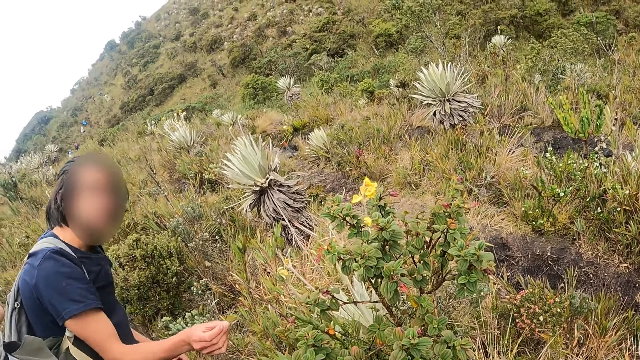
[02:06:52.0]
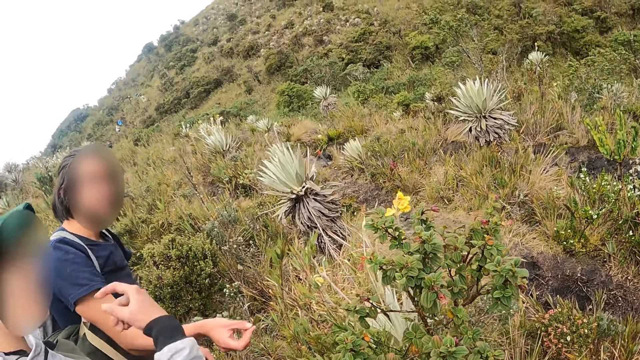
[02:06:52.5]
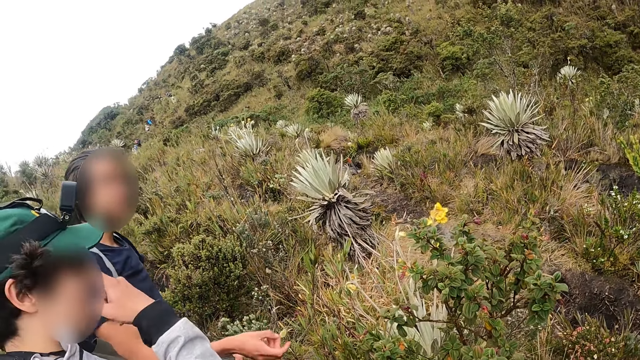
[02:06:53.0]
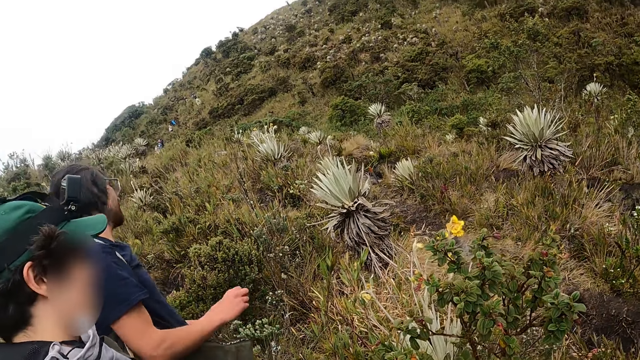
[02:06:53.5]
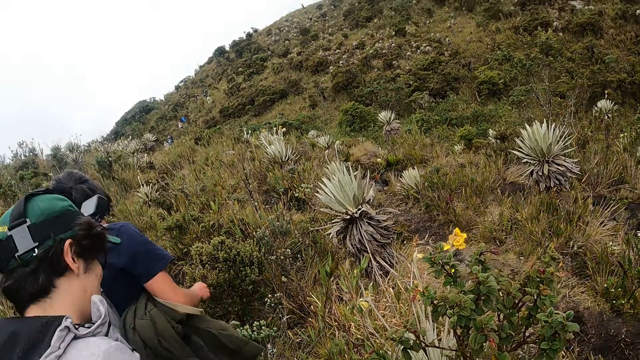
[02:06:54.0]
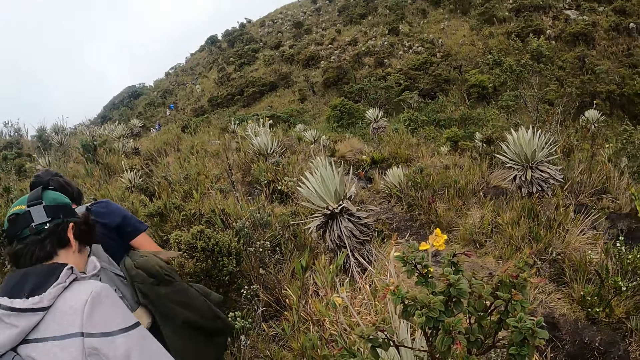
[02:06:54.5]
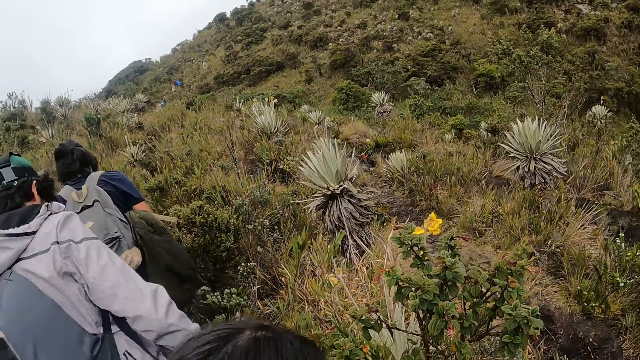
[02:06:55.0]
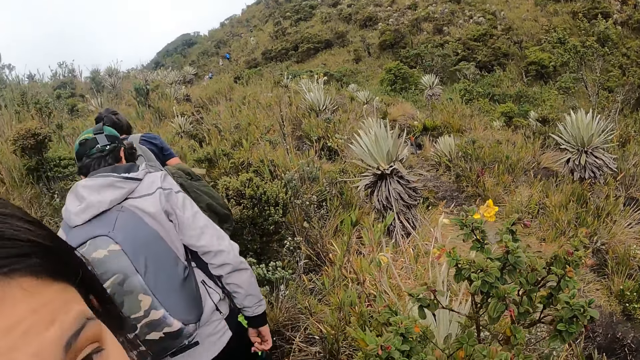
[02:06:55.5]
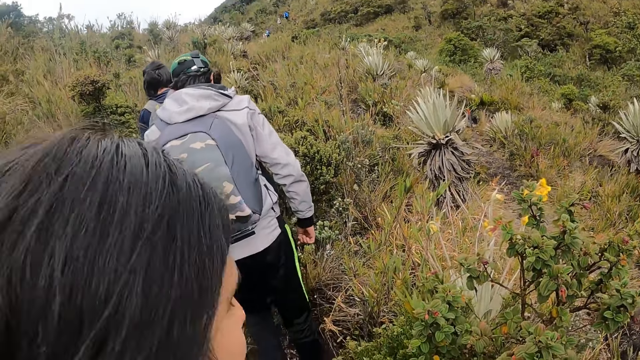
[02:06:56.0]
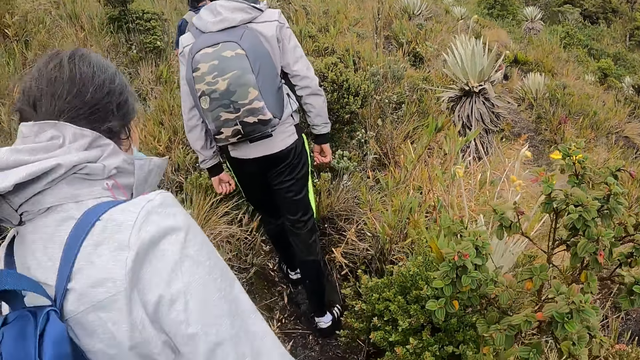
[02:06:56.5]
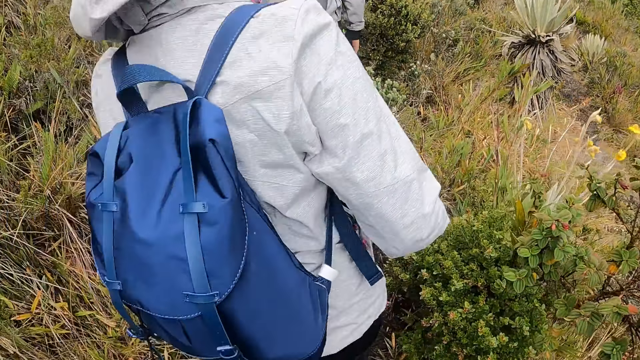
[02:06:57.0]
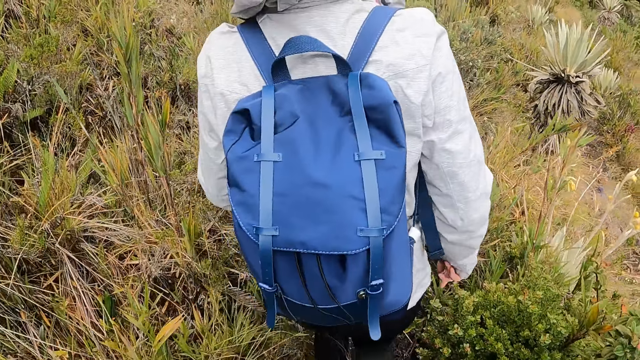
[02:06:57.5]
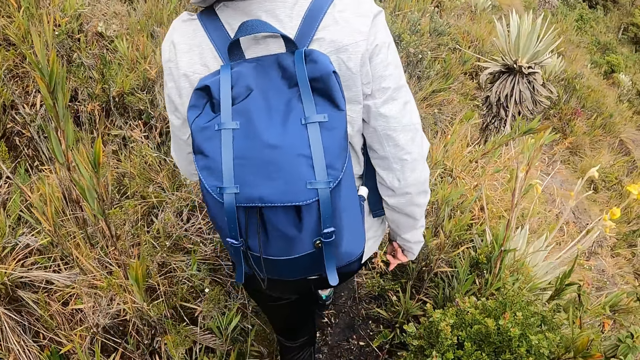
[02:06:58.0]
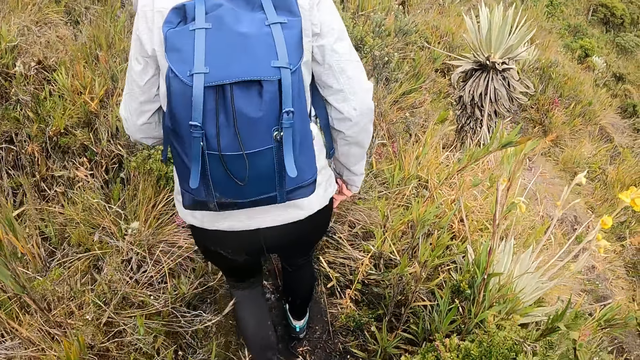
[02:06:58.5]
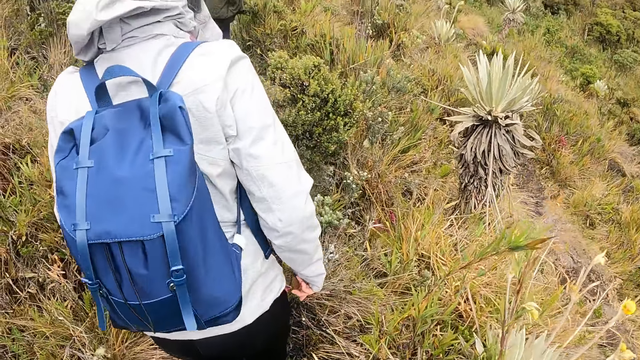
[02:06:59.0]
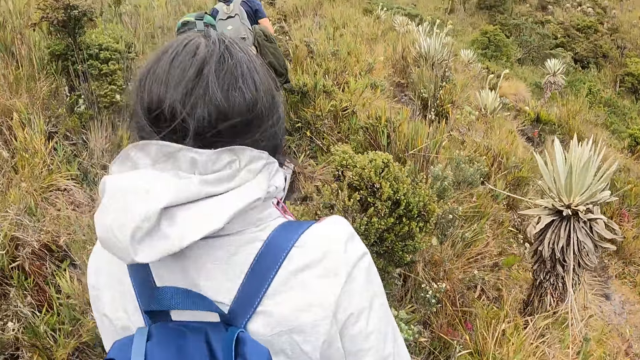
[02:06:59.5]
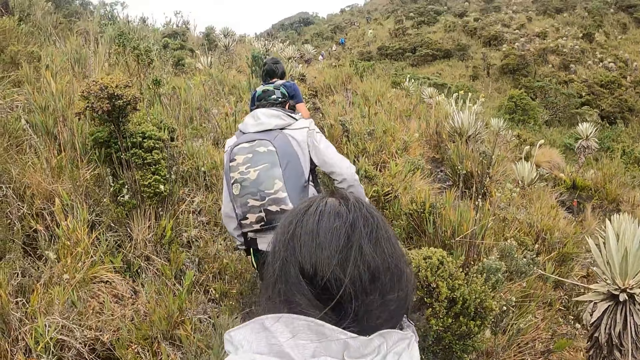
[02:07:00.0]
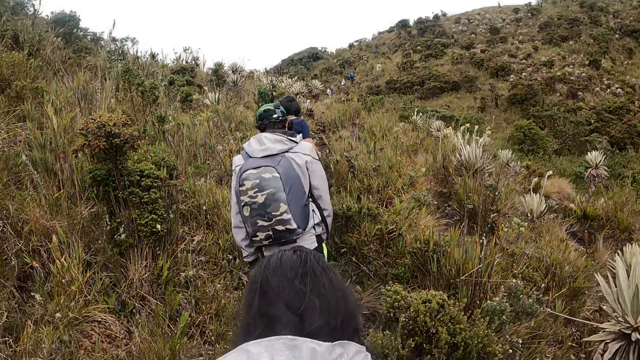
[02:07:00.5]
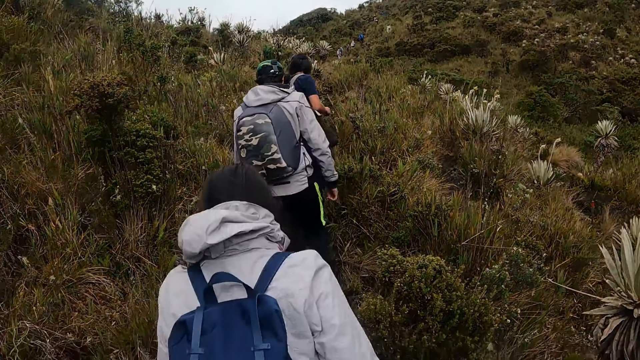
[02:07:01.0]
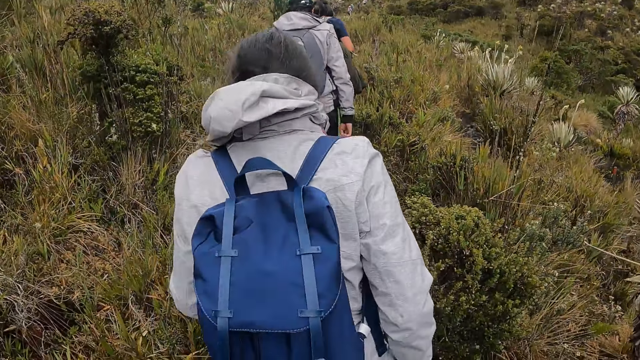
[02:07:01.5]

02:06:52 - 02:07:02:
The camera wearer looks around the plants. A woman adjusts her pair of glasses with her right hand. A man and another man climb the mountain. The camera wearer converses with another woman. The other woman climbs the mountain. The camera wearer climbs the hill along the hill trail.

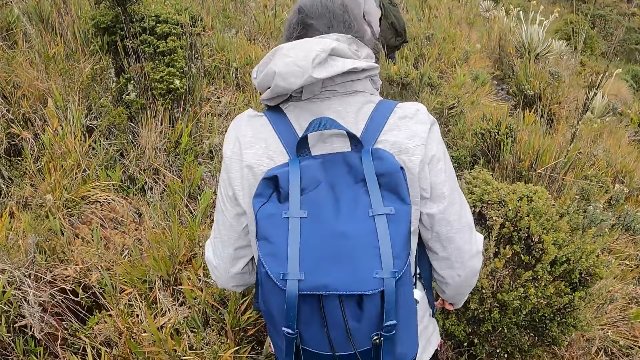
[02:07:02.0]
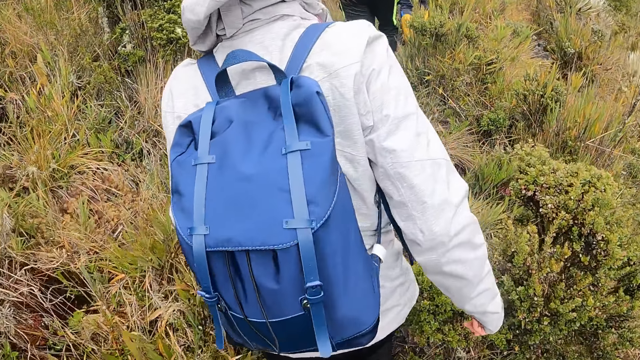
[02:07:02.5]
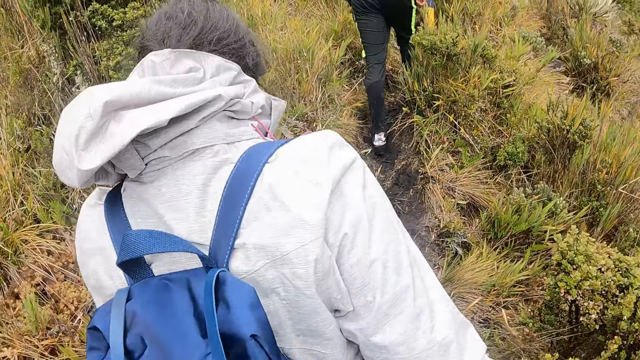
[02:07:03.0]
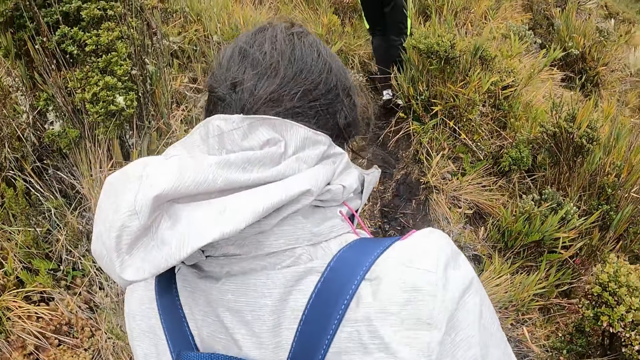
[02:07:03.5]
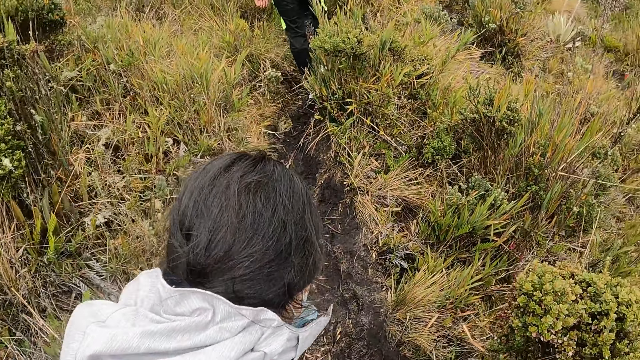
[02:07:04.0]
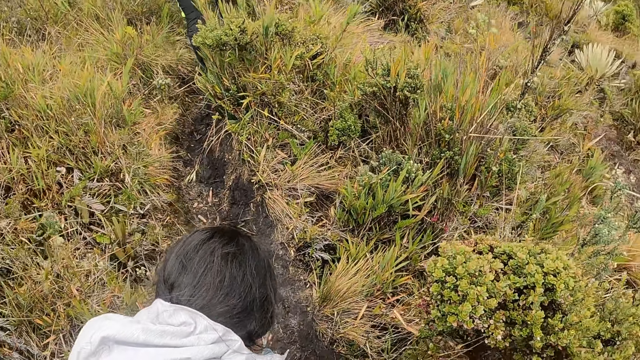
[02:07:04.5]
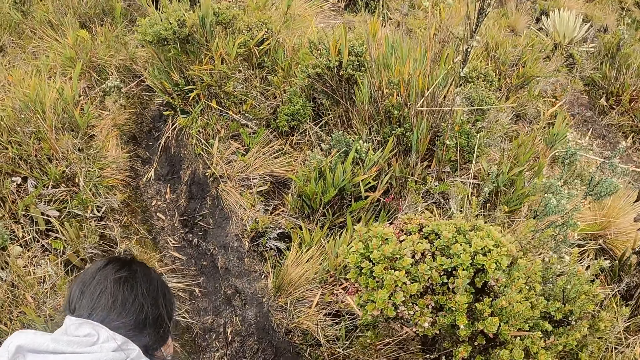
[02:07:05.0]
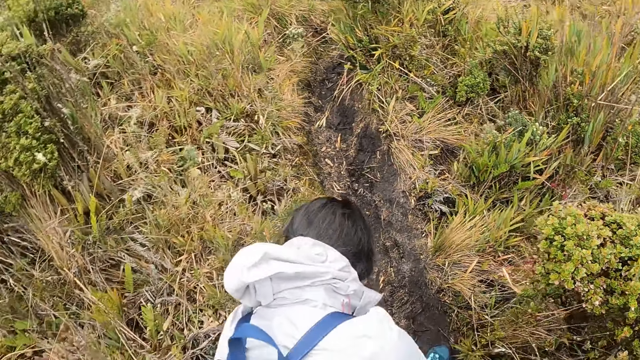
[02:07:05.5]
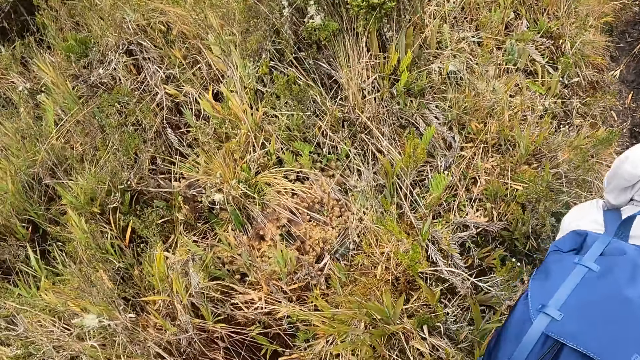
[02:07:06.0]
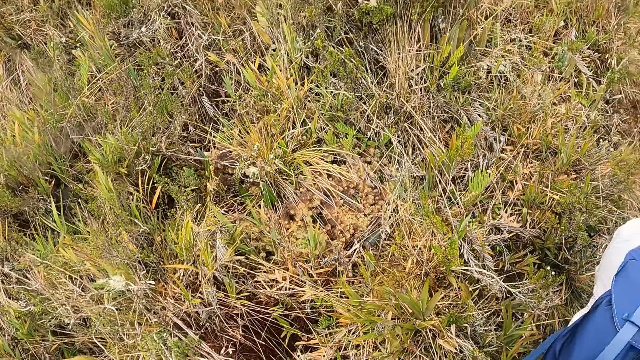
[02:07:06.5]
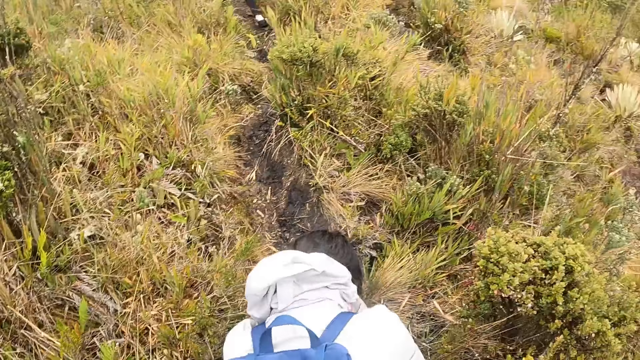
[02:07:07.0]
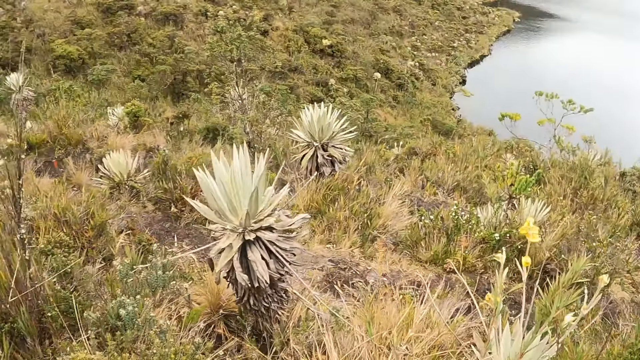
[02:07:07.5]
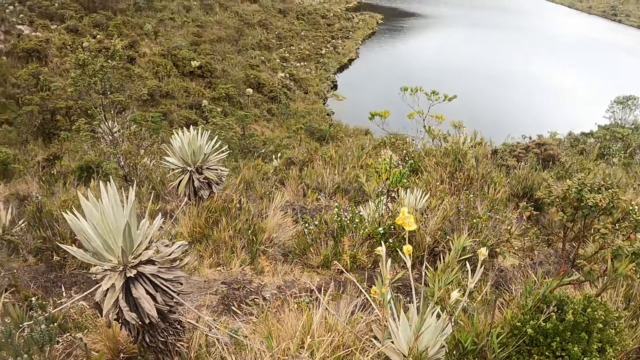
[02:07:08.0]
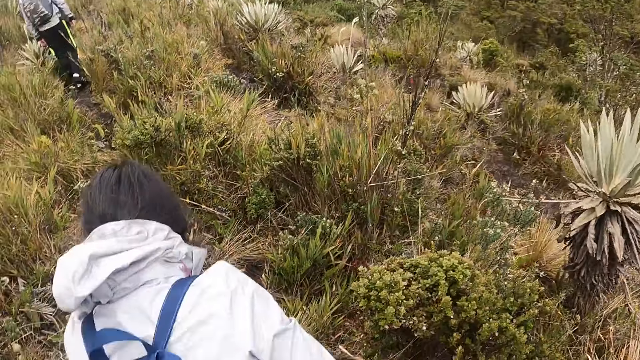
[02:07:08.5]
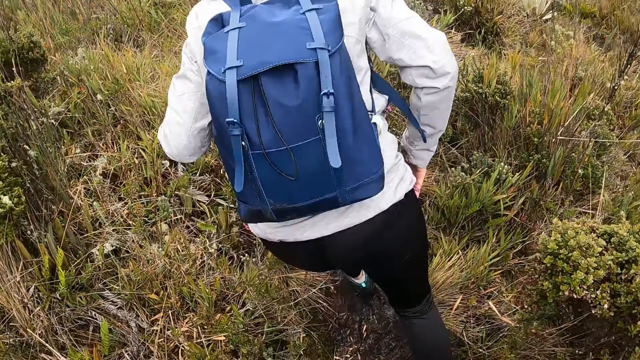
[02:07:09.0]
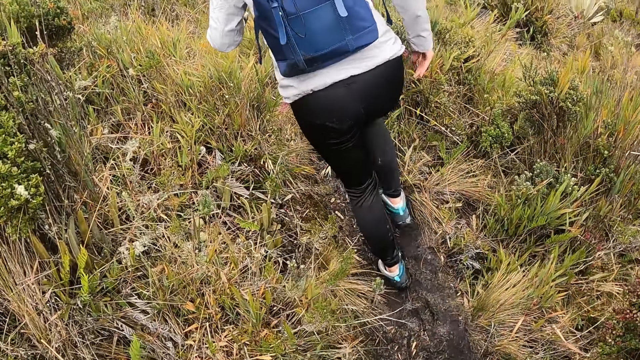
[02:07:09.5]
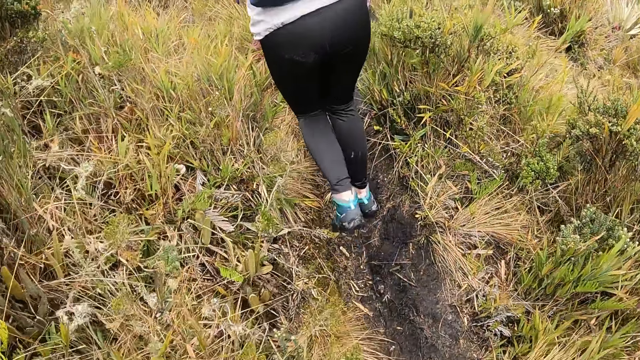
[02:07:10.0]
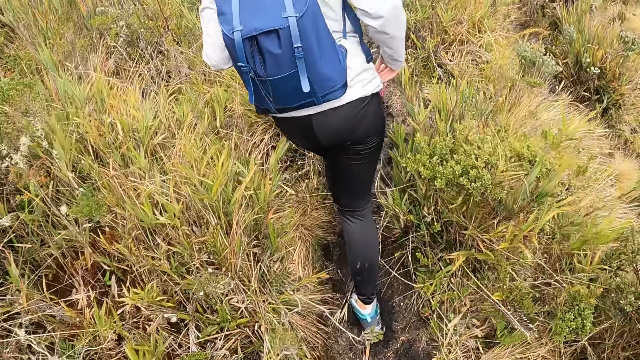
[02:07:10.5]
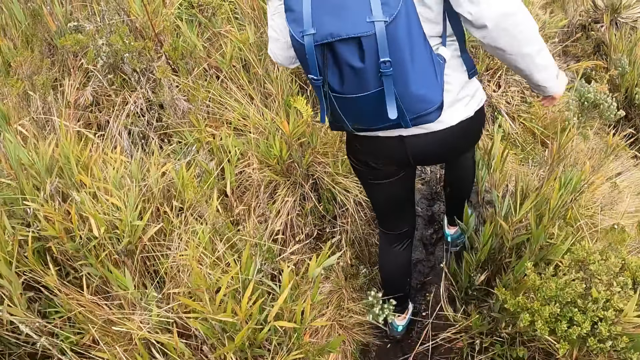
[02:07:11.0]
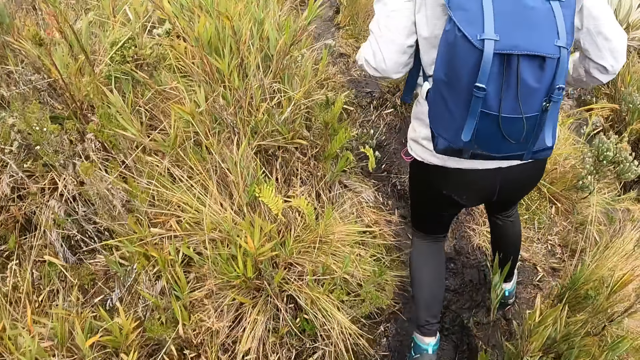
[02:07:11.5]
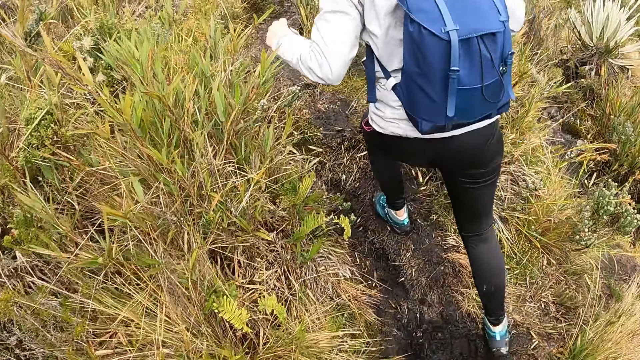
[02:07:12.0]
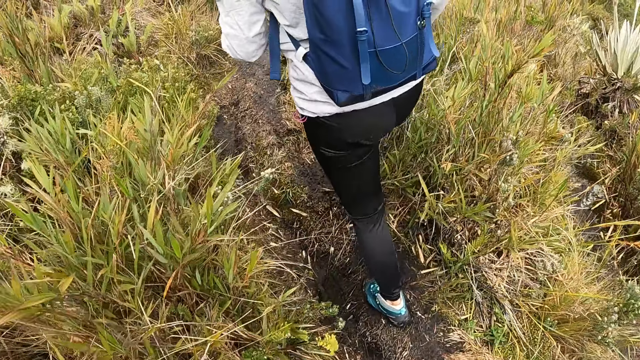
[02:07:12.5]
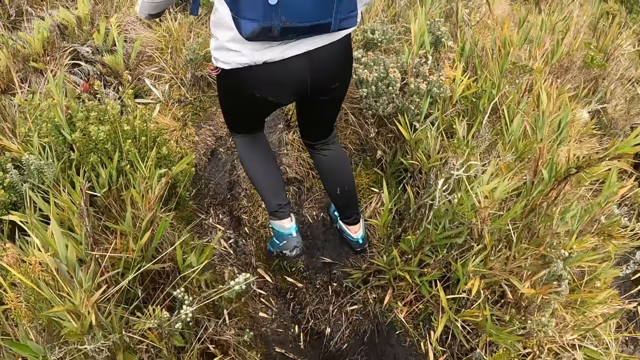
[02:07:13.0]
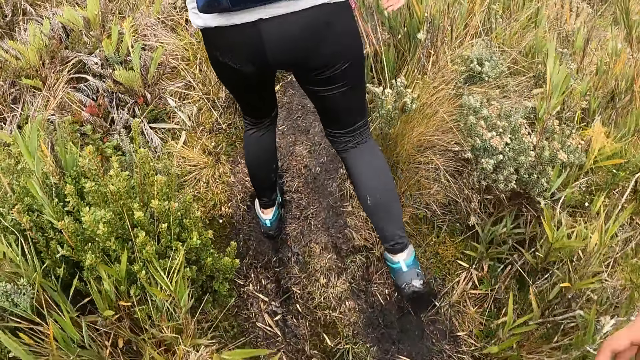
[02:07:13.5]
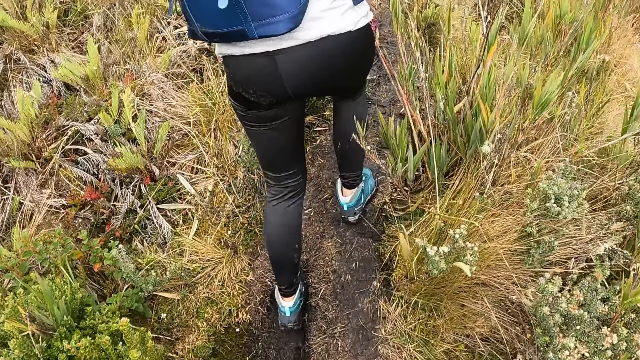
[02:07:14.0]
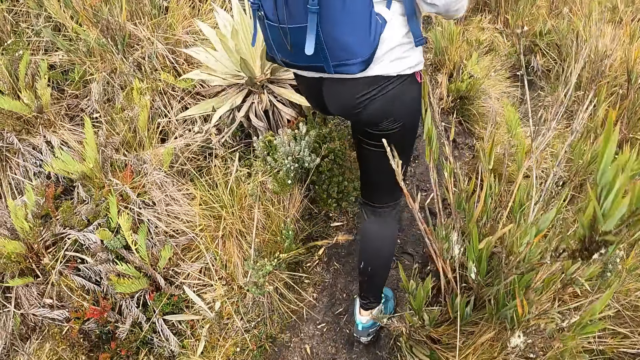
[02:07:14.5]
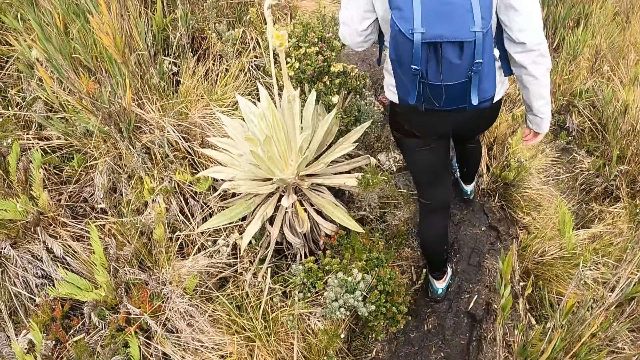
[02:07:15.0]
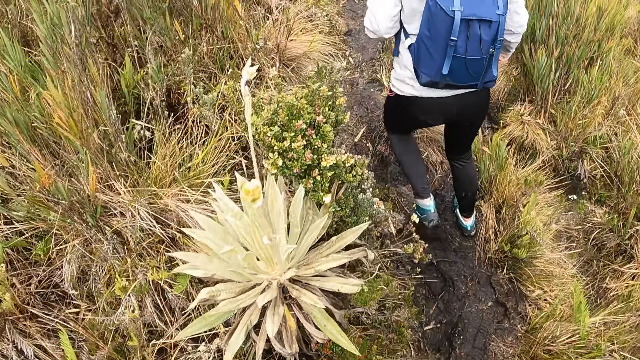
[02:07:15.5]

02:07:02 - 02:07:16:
A woman bends down. The woman adjusts her shoes with both hands. The camera wearer looks around the mountain. The woman climbs the mountain. The camera wearer climbs the hill along the hill trail.
